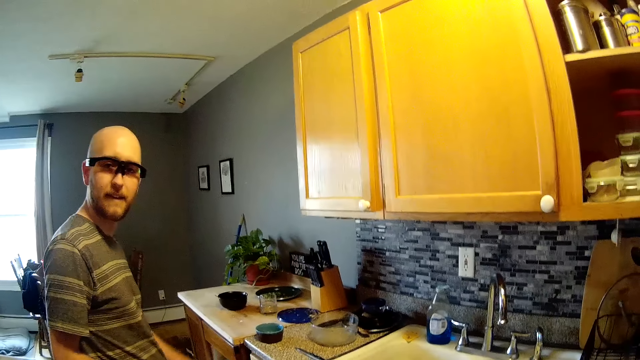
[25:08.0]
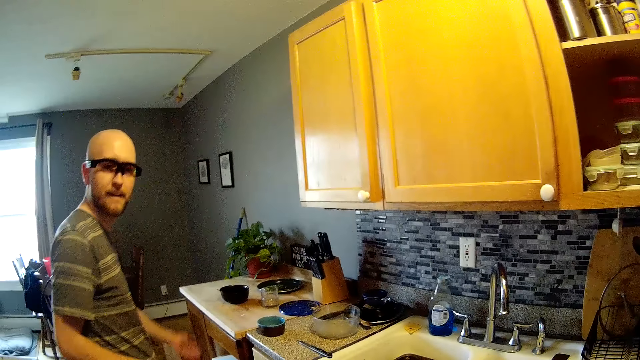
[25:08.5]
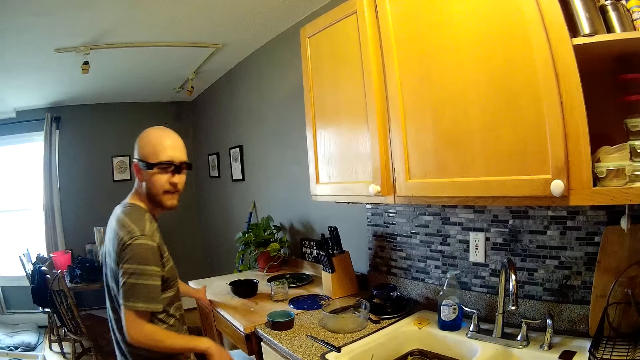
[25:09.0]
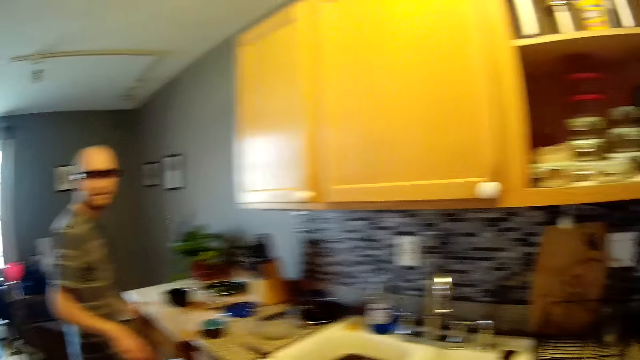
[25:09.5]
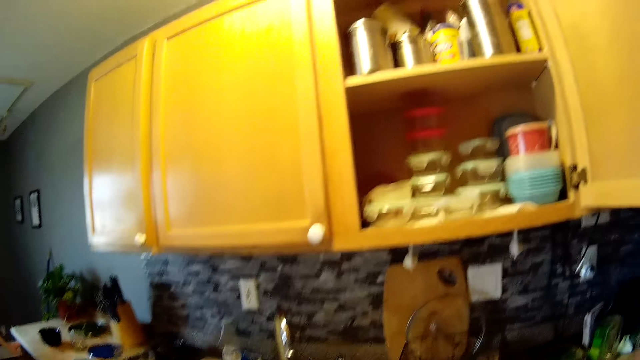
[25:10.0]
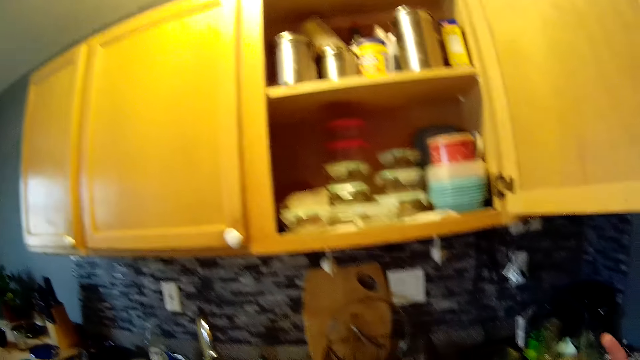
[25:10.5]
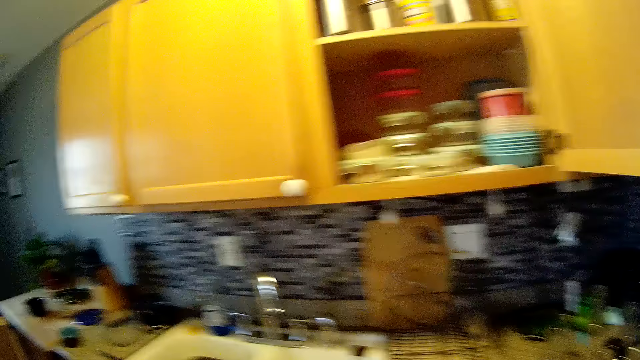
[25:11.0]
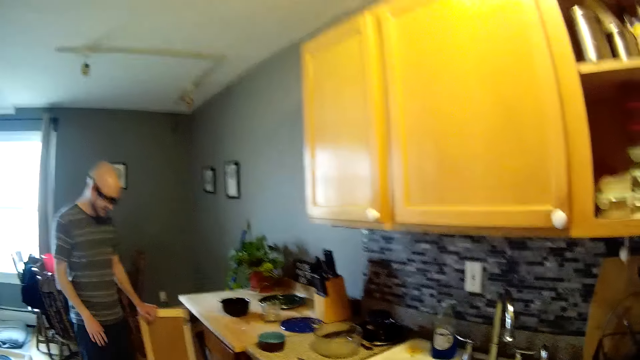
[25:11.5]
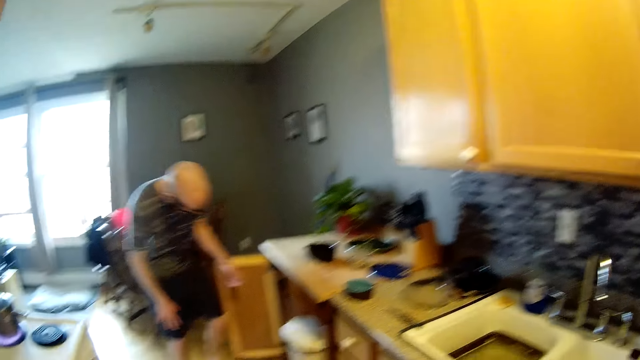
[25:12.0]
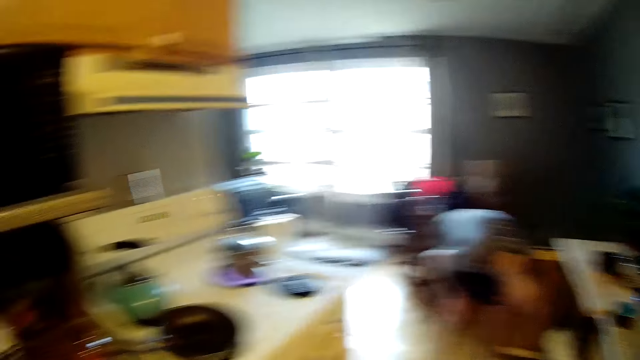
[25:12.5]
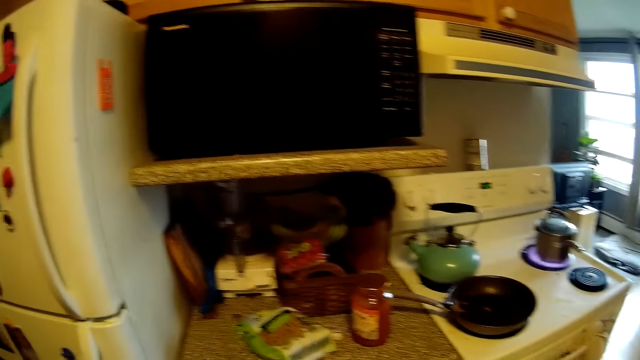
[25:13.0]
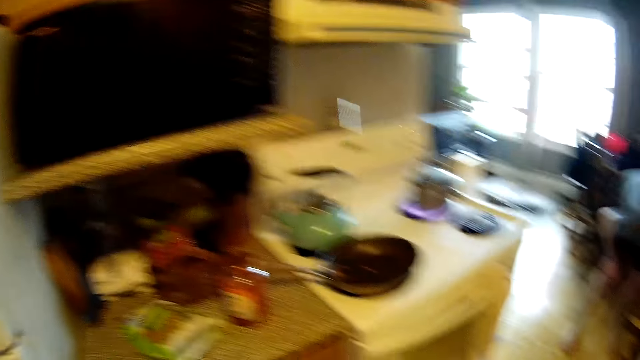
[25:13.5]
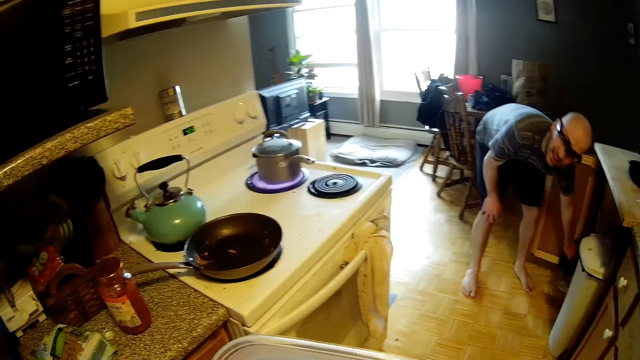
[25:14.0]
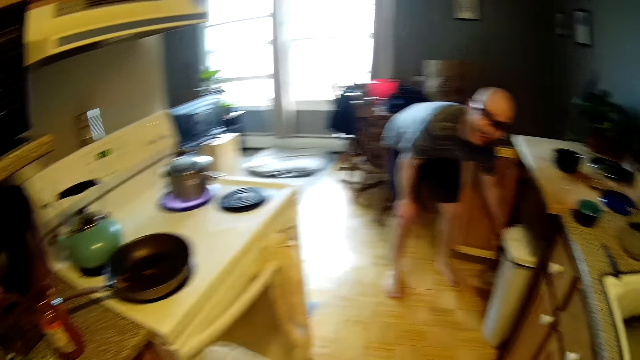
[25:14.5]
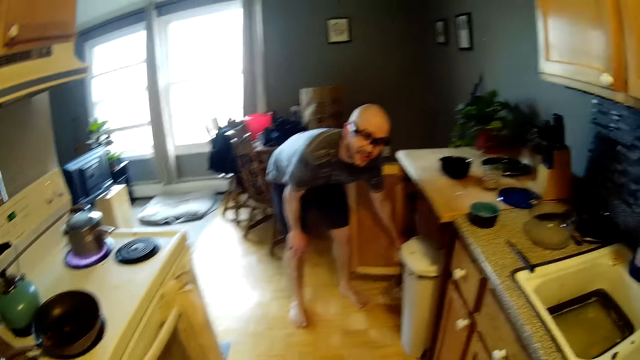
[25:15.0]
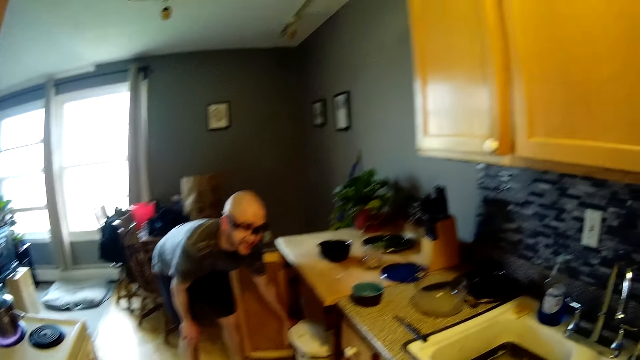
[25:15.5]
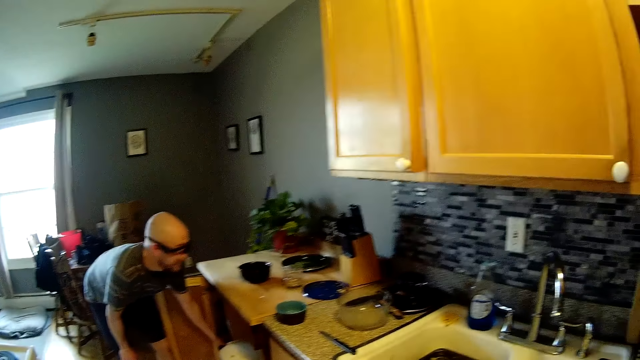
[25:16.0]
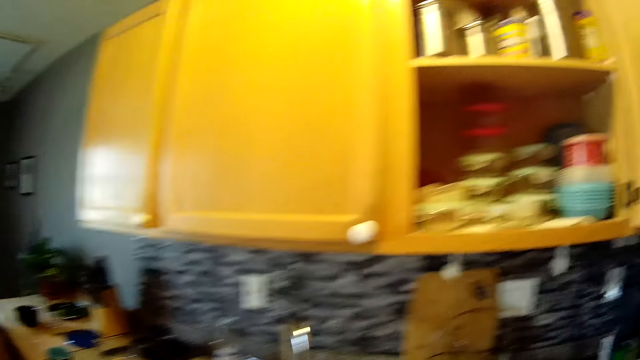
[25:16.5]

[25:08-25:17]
A man opens the first kitchen cabinet door with his left hand. The camera wearer lifts a finger. They turn around and lift a container.

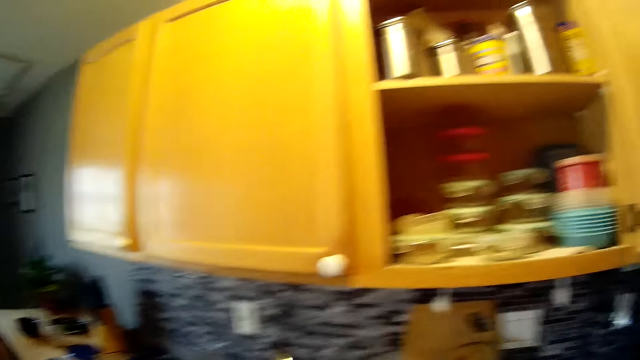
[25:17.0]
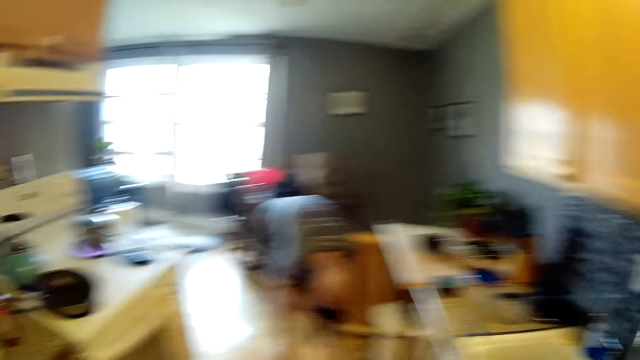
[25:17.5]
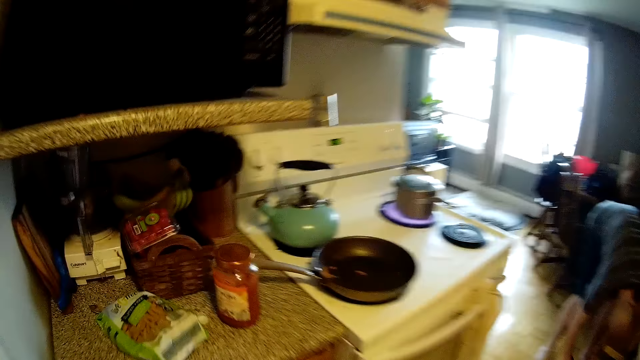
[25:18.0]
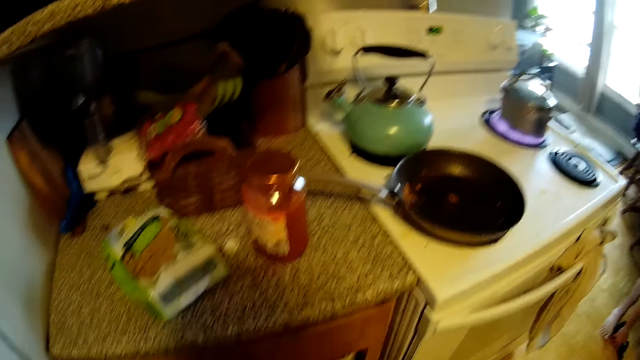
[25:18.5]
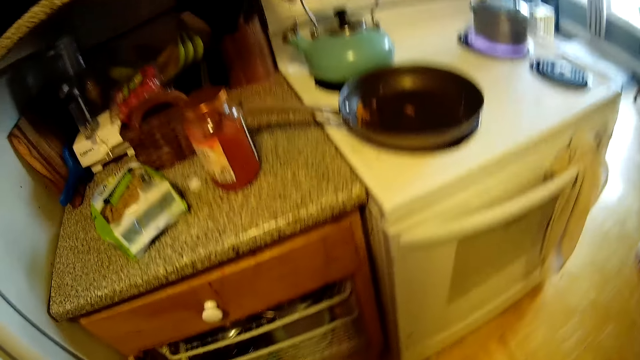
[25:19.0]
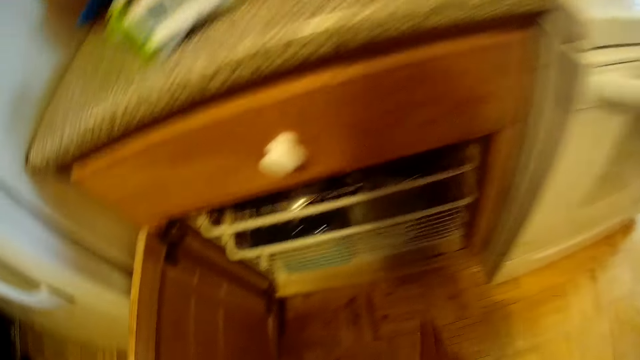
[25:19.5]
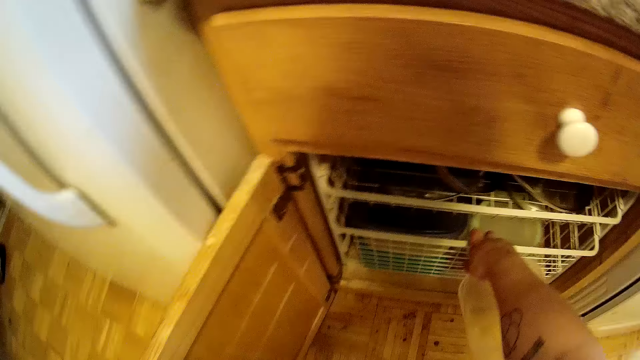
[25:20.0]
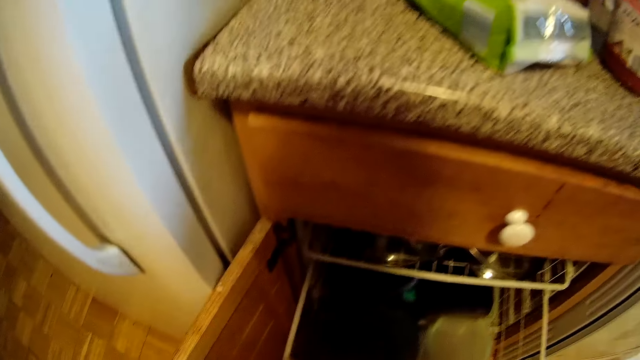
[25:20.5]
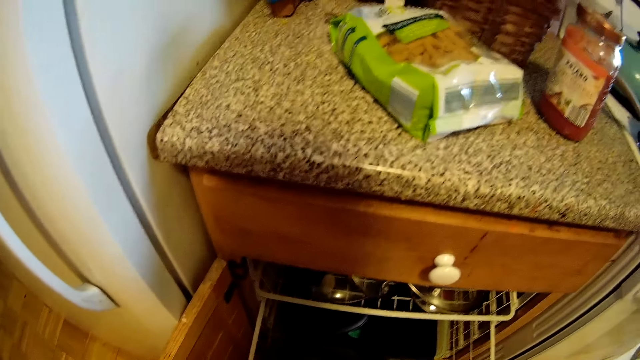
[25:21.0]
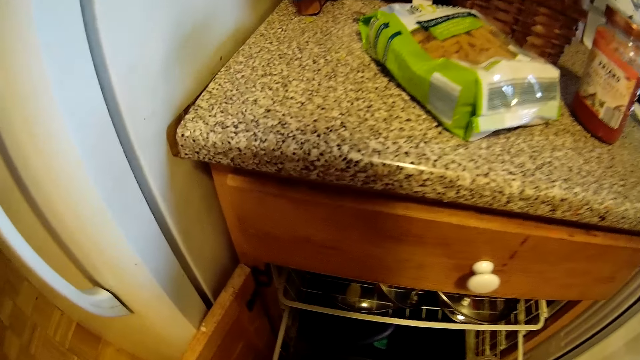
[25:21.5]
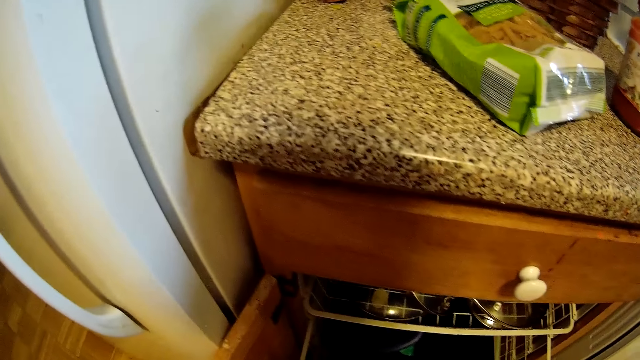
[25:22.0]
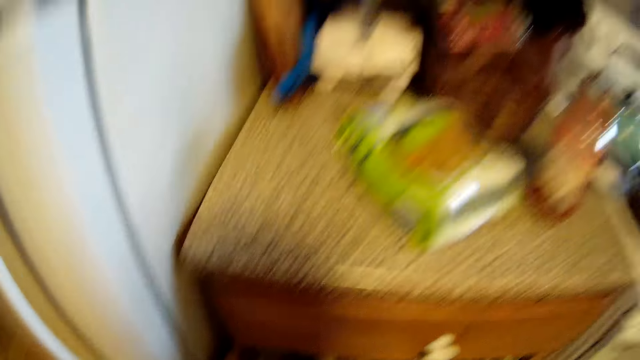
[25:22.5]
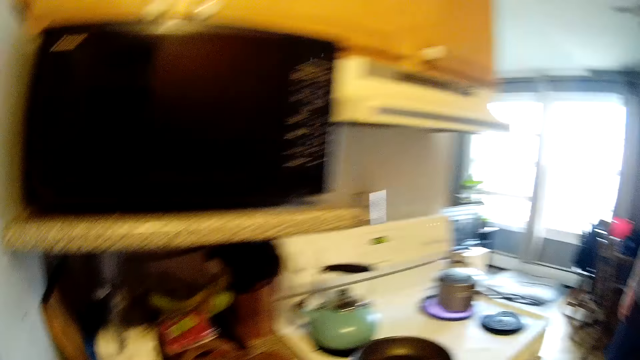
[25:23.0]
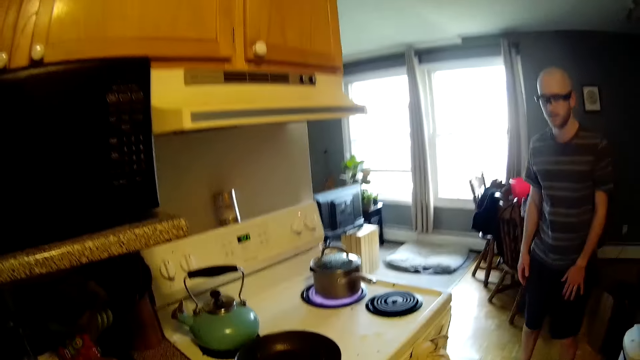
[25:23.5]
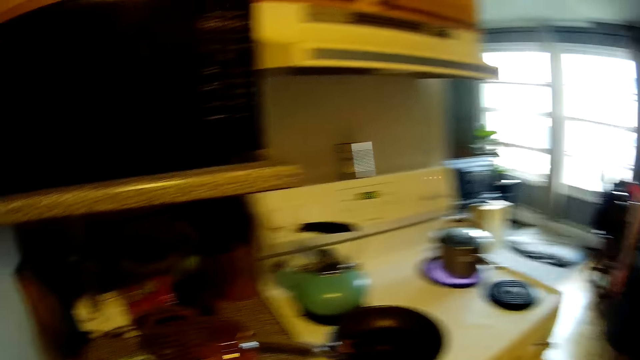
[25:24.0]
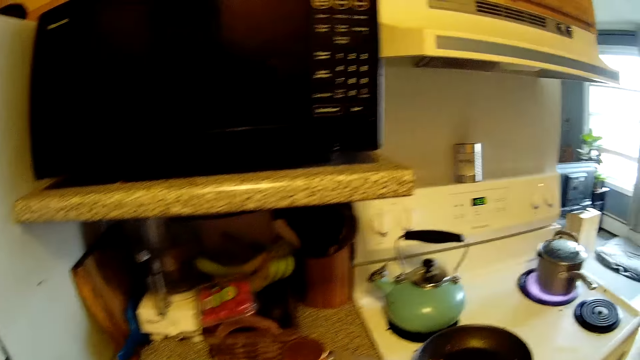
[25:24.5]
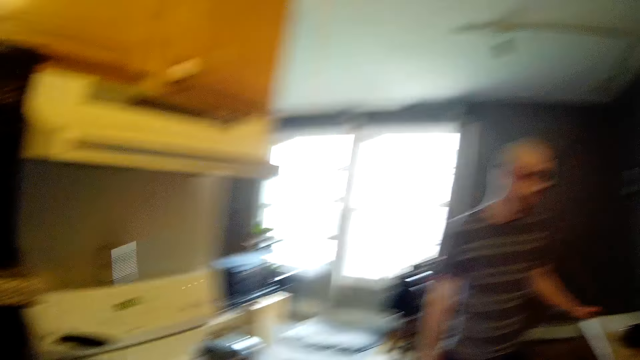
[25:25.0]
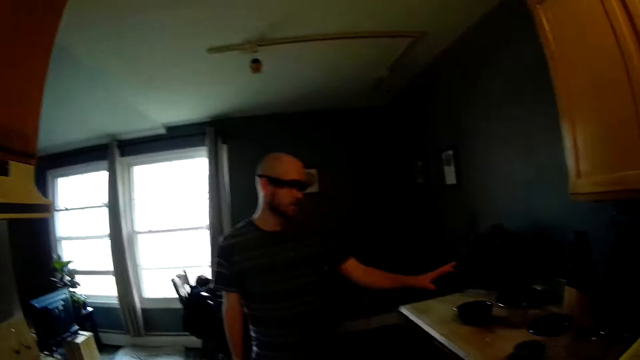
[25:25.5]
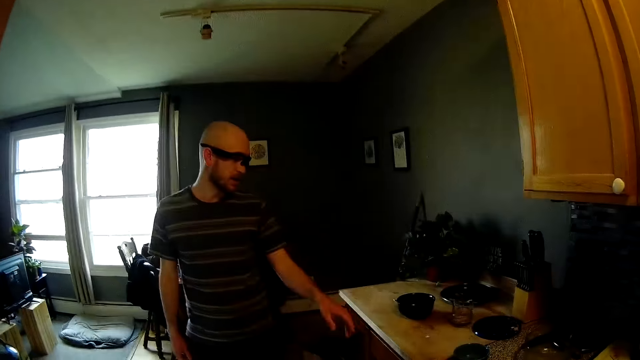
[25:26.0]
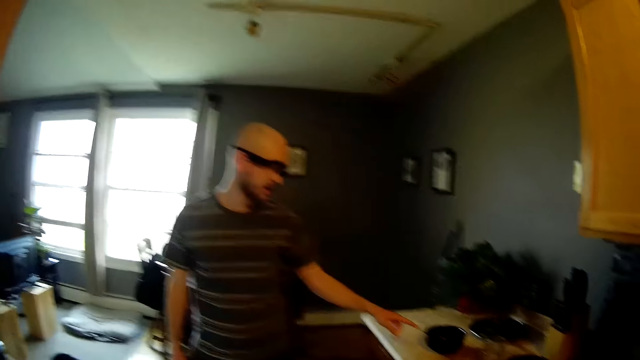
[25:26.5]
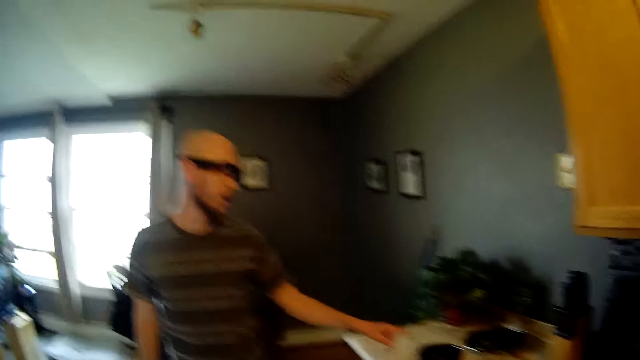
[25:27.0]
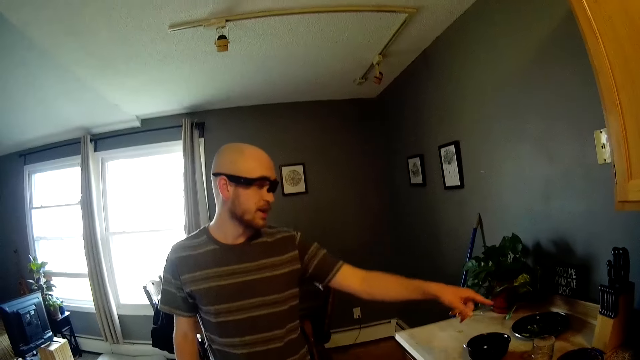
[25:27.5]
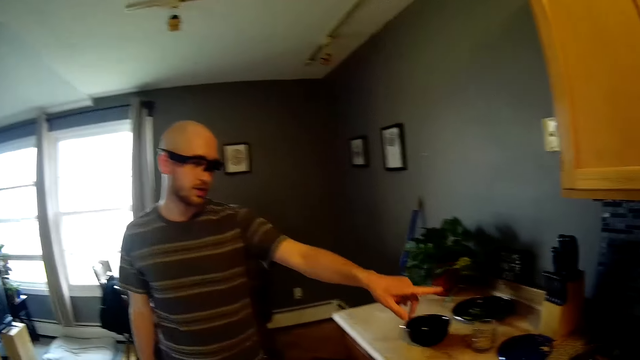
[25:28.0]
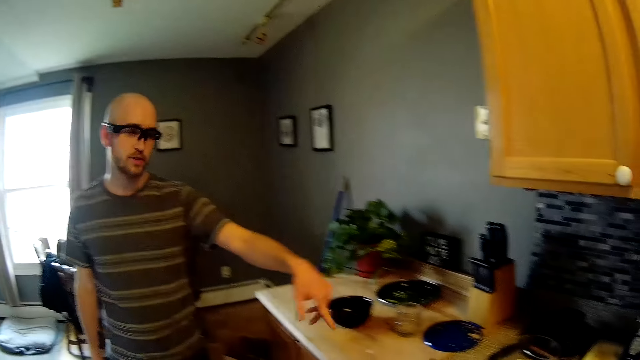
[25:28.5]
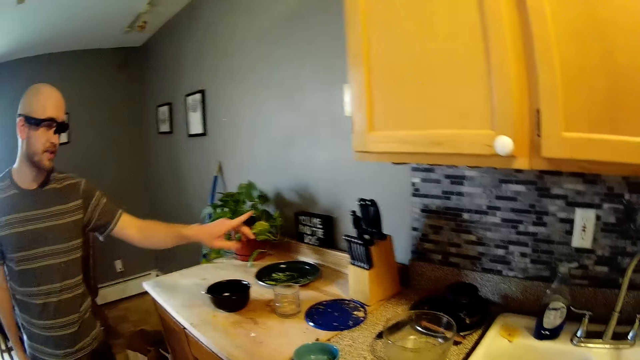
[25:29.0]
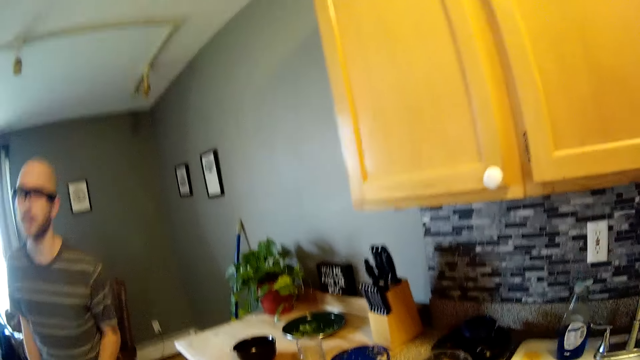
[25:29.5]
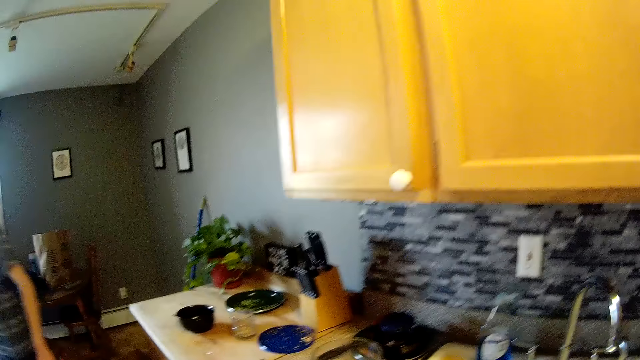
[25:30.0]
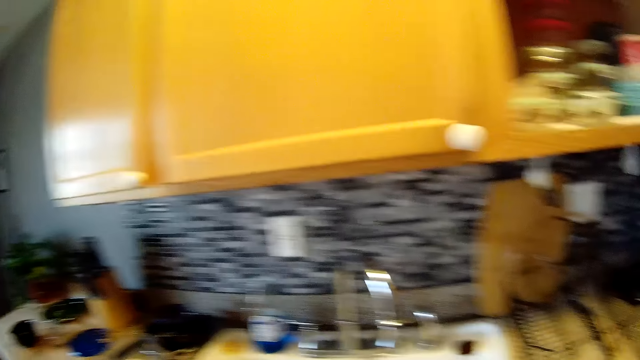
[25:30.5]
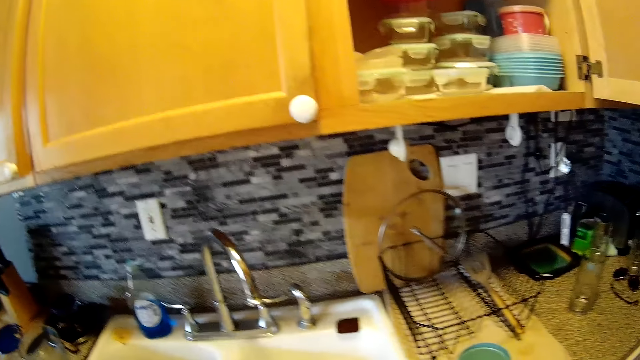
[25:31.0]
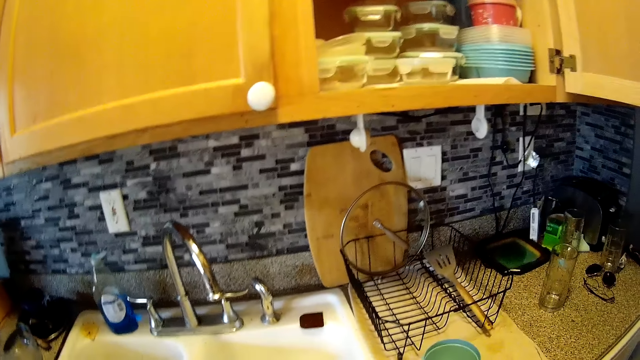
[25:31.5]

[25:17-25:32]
The camera wearer looks around. She opens a kitchen cabinet door with her left hand. She talks, bends down, and touches a drawer. She pulls out an aluminium basket from the kitchen cabinet with her right hand. She opens the drawer and puts a container in the drawer. She looks around. A man talks to the camera wearer. The camera wearer talks to the man.
